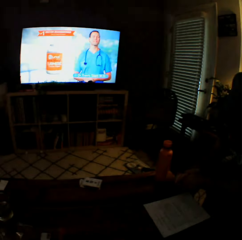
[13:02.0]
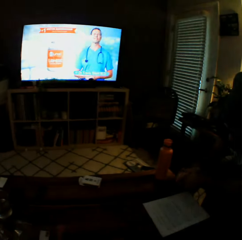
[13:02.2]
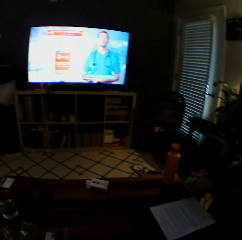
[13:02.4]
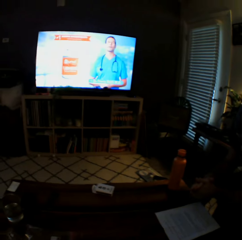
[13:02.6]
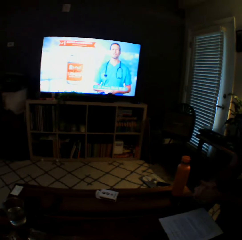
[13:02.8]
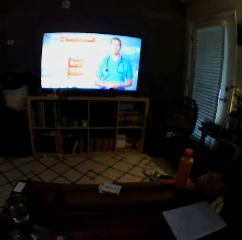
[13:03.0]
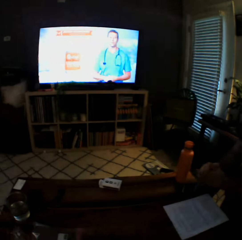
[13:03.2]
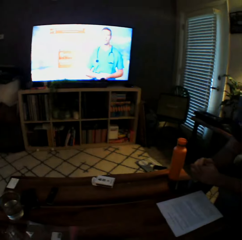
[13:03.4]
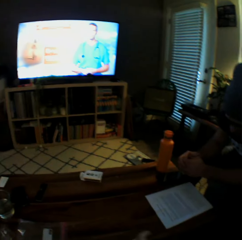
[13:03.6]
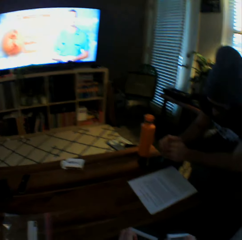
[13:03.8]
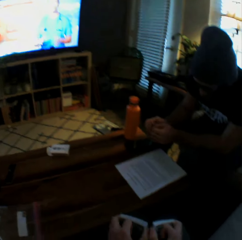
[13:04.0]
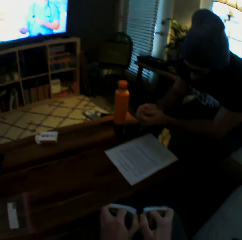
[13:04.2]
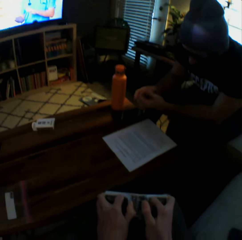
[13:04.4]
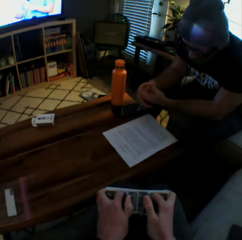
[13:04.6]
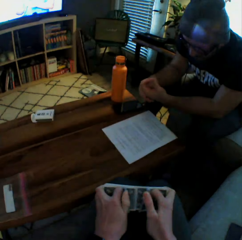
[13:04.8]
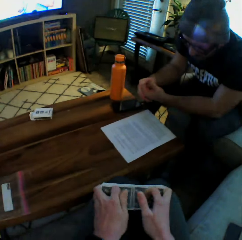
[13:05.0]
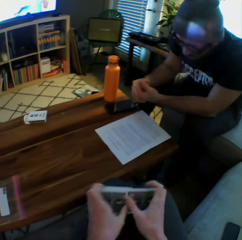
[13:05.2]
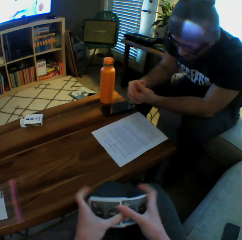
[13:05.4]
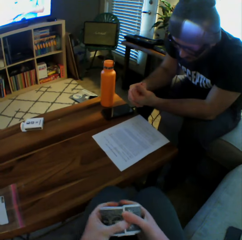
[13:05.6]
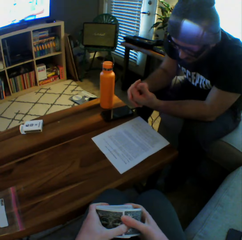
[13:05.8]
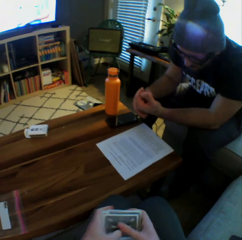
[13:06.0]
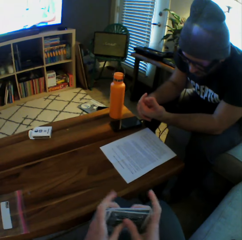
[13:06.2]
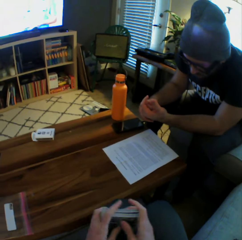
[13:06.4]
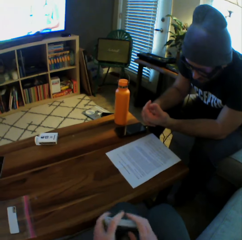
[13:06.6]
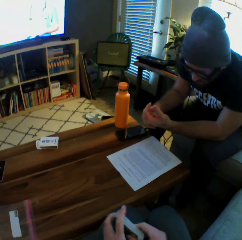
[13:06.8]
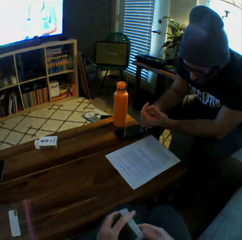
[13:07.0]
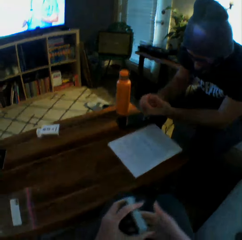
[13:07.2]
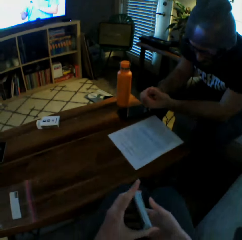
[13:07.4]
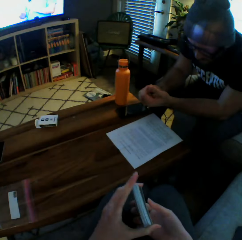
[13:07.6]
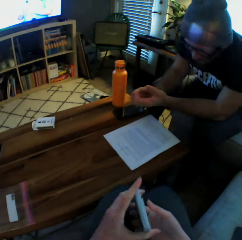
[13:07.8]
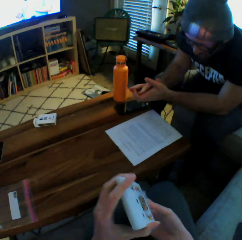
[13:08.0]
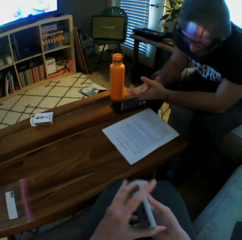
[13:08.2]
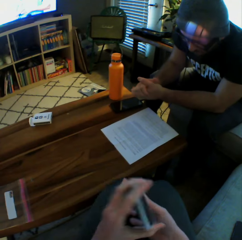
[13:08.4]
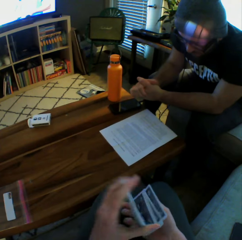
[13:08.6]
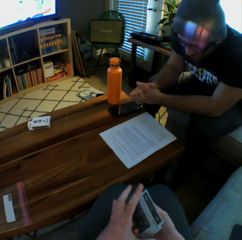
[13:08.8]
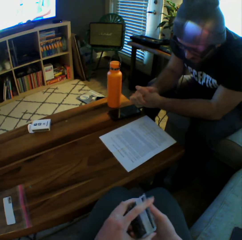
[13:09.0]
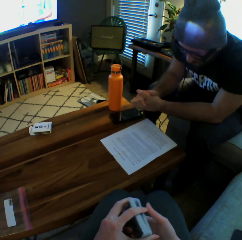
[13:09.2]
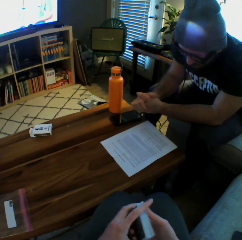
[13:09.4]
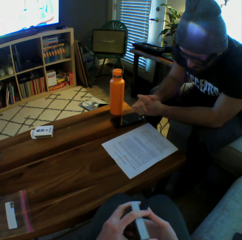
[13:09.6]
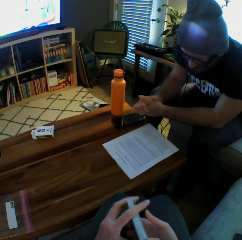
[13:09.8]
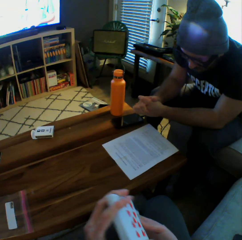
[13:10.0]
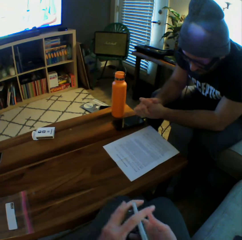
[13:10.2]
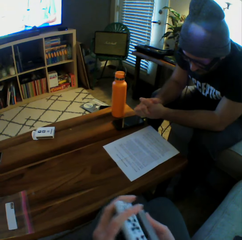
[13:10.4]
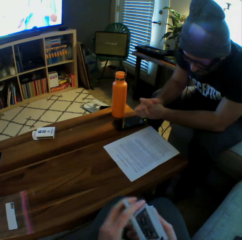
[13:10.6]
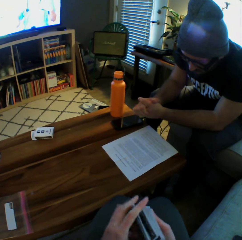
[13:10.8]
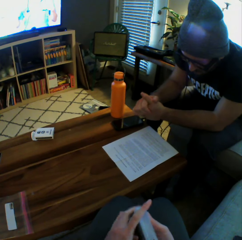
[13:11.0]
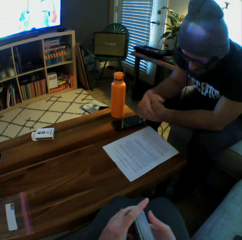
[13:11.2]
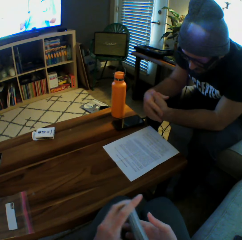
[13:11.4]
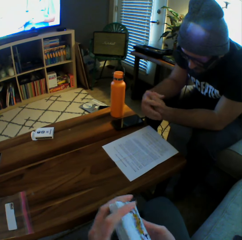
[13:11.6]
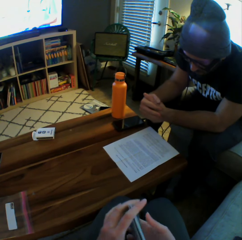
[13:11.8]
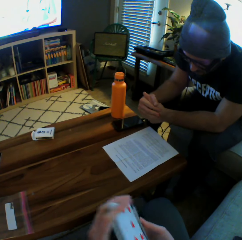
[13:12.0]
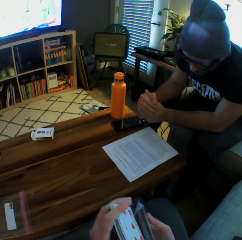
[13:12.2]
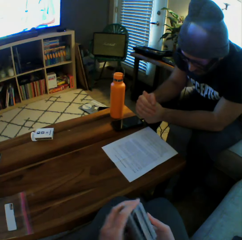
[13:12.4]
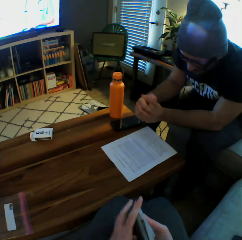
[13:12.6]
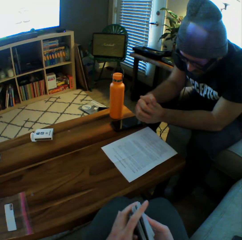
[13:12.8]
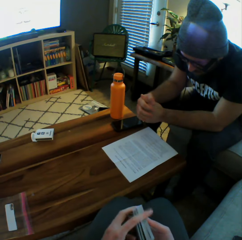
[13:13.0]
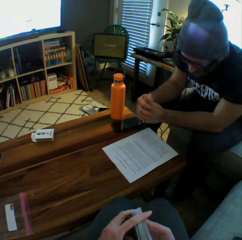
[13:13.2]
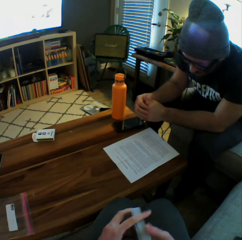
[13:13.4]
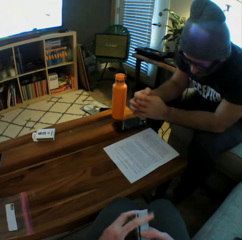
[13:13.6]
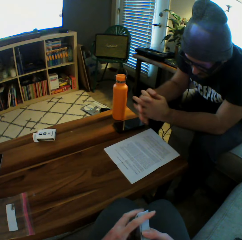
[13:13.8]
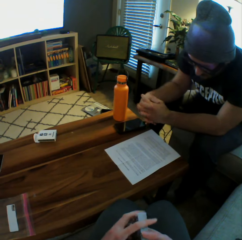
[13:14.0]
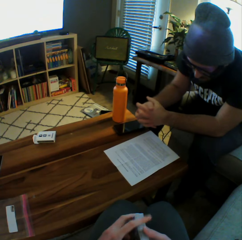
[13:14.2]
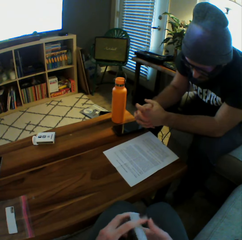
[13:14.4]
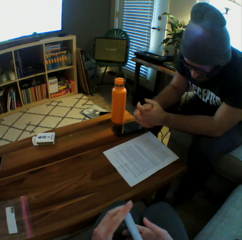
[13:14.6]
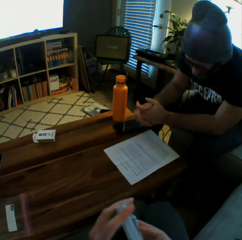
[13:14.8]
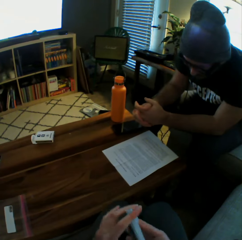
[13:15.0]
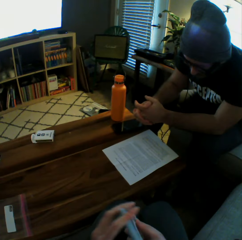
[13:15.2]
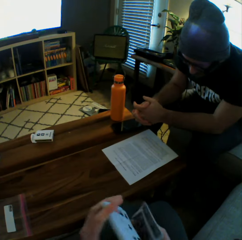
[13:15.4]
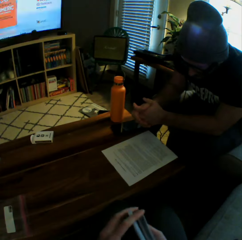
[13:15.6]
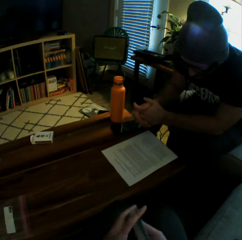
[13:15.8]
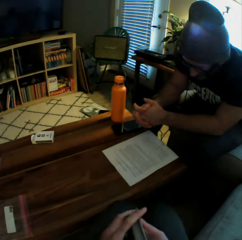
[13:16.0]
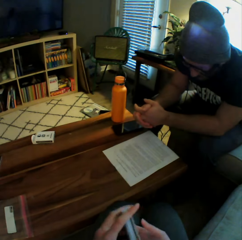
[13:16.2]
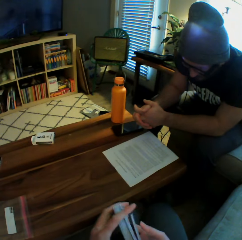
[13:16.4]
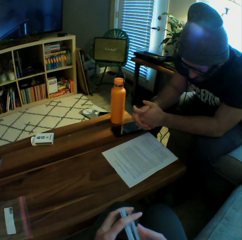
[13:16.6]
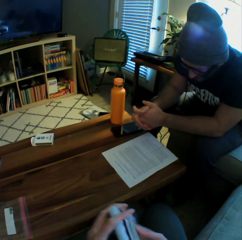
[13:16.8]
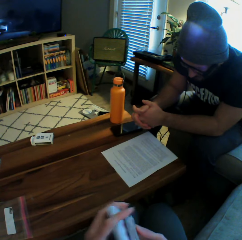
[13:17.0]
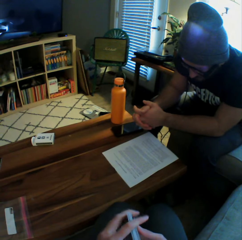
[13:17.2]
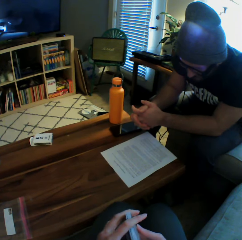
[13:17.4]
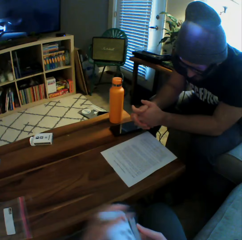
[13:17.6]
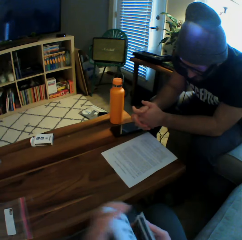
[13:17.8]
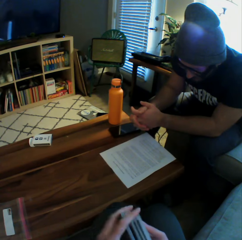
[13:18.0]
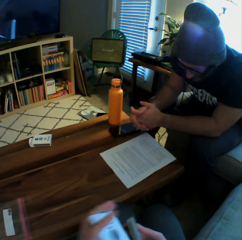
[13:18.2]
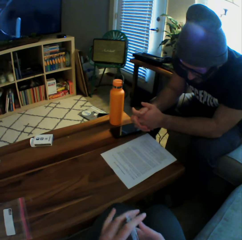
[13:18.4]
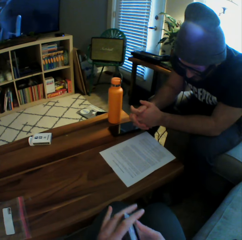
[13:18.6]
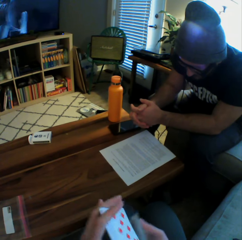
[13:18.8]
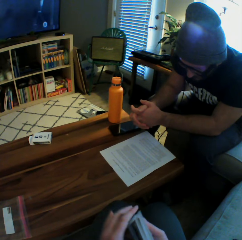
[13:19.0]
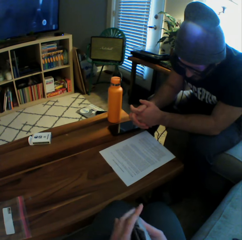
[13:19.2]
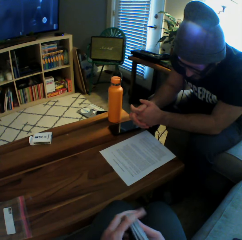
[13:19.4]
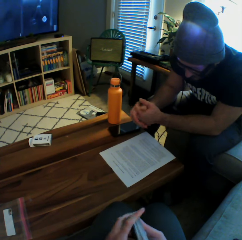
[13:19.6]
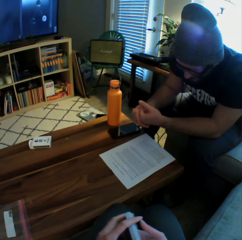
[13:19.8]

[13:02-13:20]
The camera wearer watches television. They shuffle the cards with both hands. They arrange the play cards. A person reads the booklet.

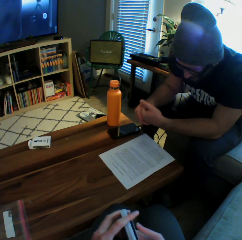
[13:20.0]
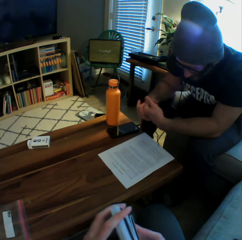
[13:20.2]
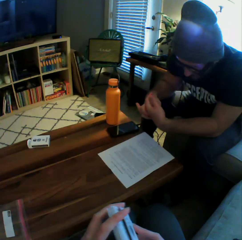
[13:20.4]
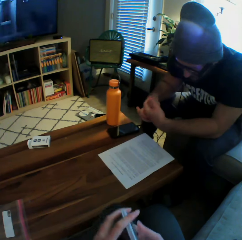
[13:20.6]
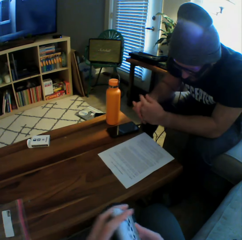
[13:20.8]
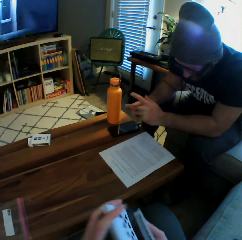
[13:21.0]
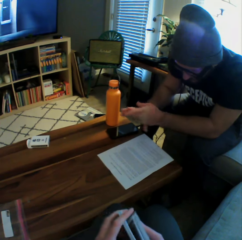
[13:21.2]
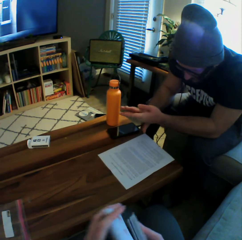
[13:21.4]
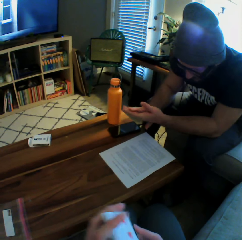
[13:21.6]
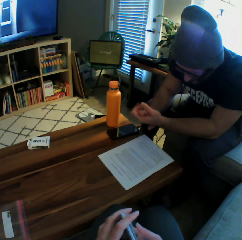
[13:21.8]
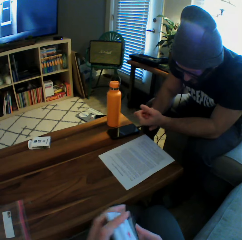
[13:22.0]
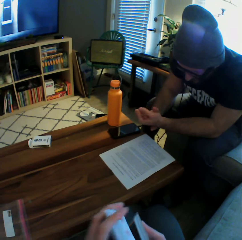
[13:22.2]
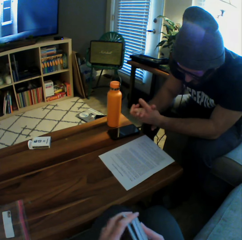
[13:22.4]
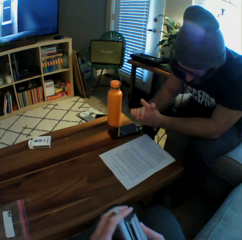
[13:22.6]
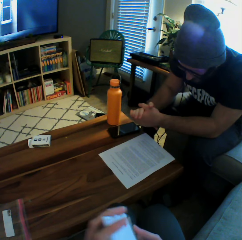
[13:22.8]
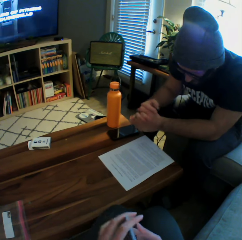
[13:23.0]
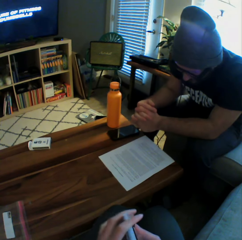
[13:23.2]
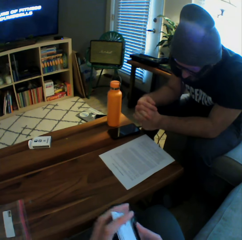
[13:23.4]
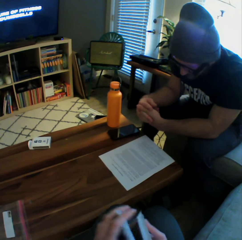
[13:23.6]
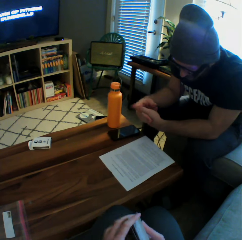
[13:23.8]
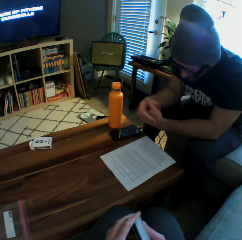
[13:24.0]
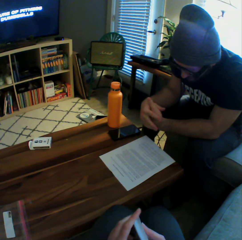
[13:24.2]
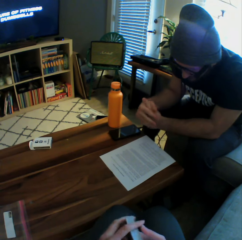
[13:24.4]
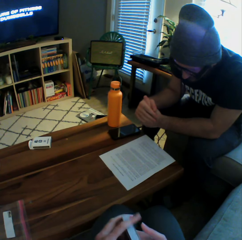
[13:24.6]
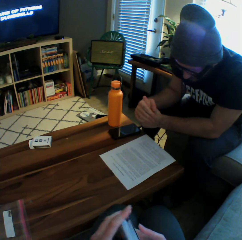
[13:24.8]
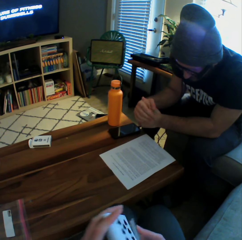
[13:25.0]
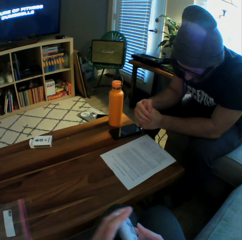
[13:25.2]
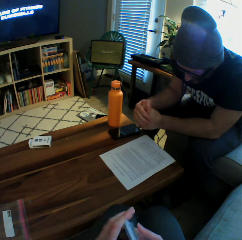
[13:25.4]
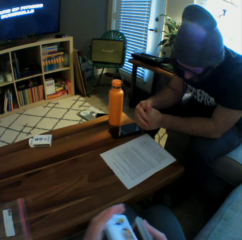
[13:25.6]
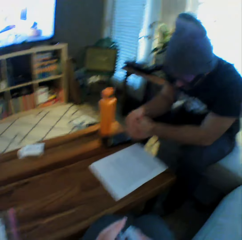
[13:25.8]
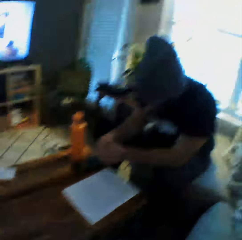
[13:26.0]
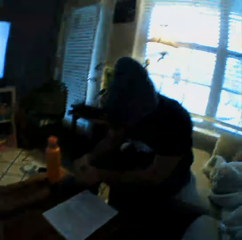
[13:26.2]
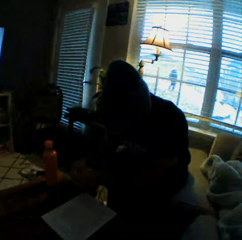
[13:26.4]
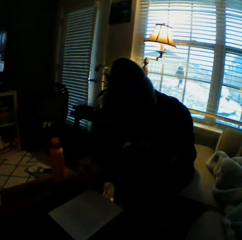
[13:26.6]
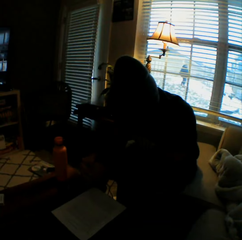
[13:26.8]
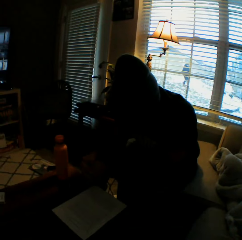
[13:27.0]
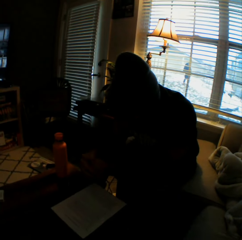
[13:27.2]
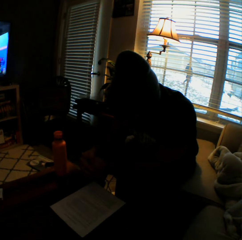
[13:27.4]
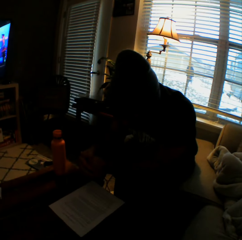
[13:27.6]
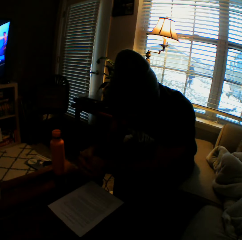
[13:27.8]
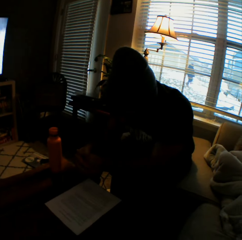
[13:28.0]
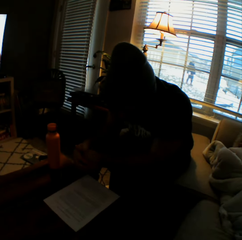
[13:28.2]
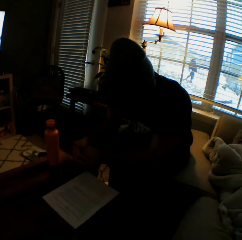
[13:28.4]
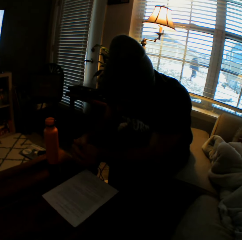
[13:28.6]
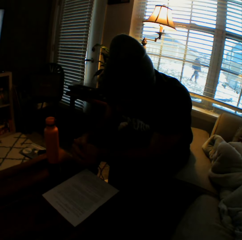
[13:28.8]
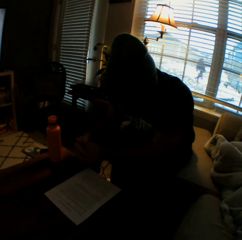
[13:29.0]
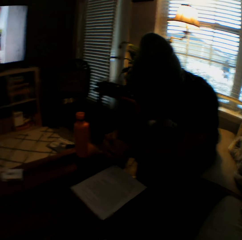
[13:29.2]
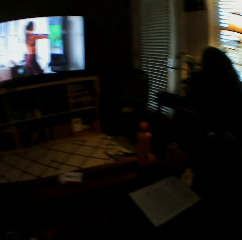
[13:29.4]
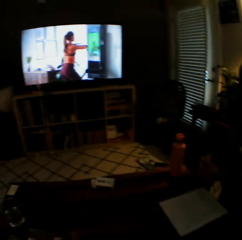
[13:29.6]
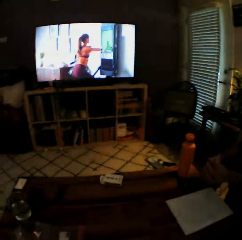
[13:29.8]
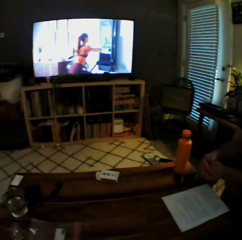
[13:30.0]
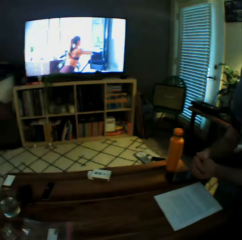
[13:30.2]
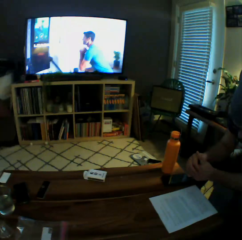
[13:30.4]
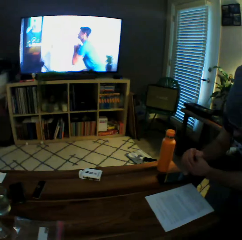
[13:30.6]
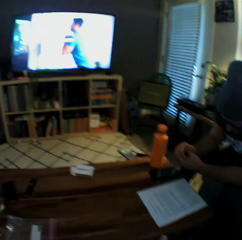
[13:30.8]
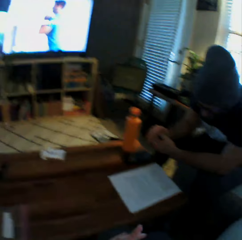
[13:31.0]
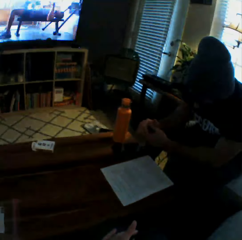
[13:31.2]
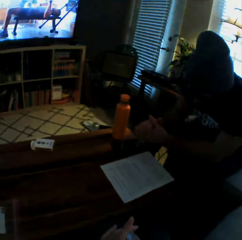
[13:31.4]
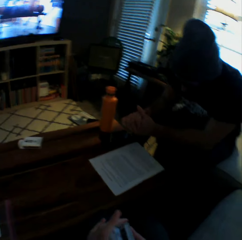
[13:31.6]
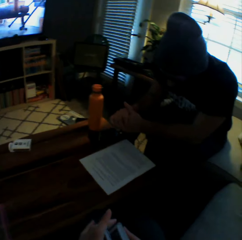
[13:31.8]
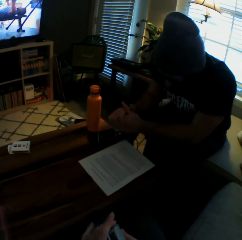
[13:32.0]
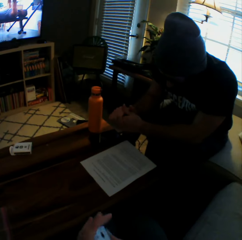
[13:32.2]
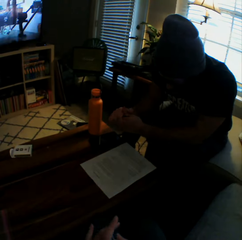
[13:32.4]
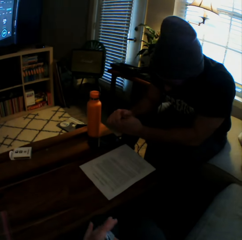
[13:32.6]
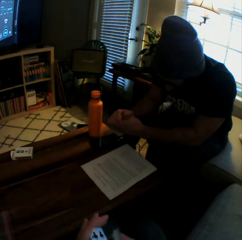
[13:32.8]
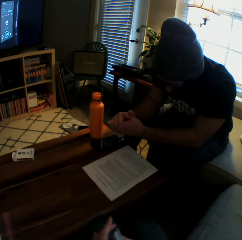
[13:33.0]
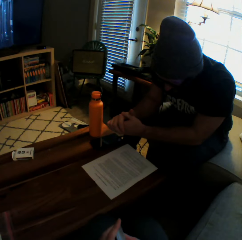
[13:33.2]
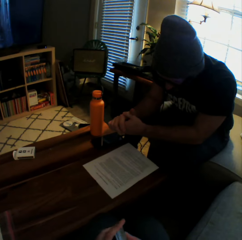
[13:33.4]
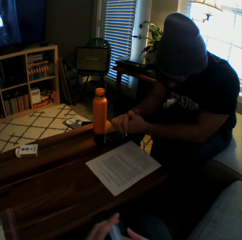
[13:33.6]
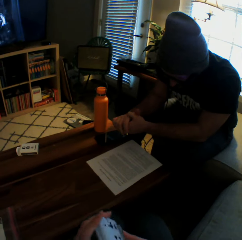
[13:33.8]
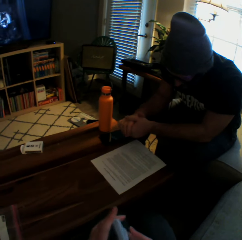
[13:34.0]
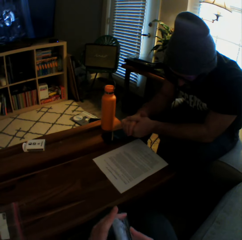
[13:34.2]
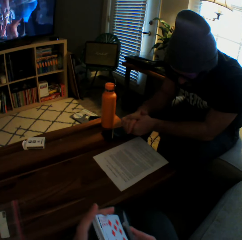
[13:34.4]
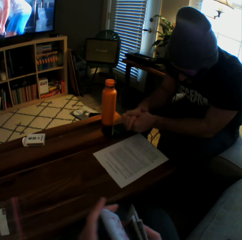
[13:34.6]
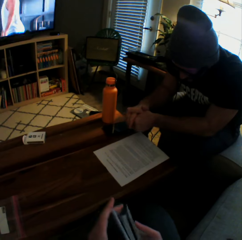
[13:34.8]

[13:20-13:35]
A woman walks down stairs from a nearby house.
